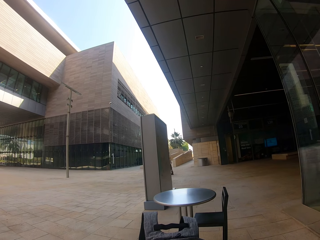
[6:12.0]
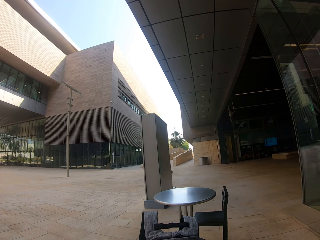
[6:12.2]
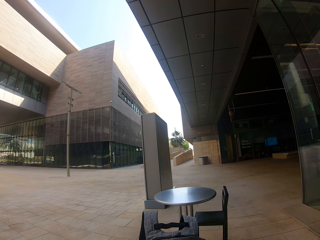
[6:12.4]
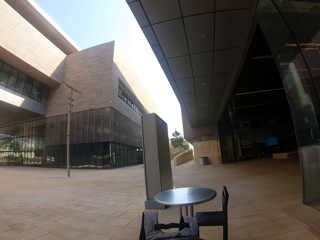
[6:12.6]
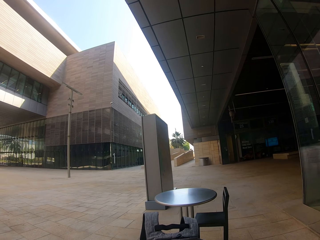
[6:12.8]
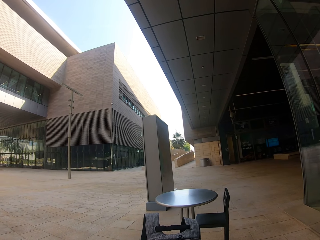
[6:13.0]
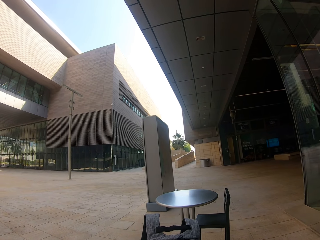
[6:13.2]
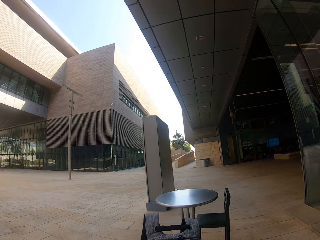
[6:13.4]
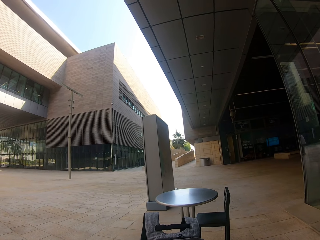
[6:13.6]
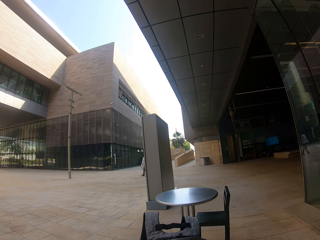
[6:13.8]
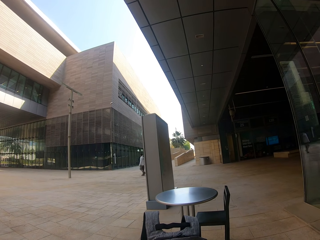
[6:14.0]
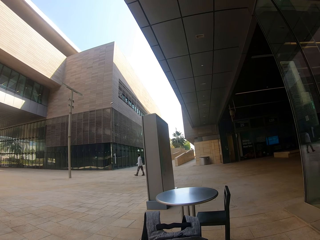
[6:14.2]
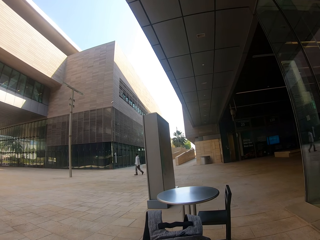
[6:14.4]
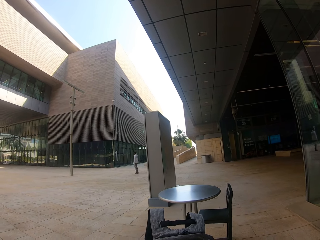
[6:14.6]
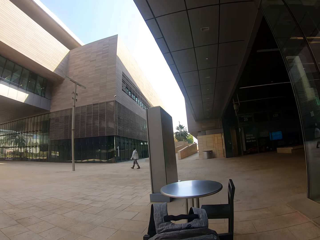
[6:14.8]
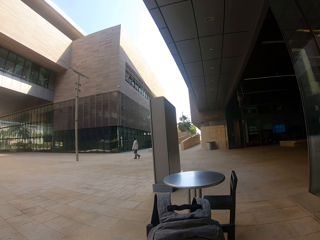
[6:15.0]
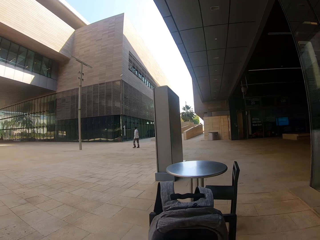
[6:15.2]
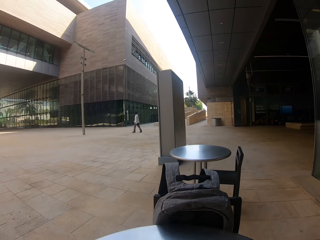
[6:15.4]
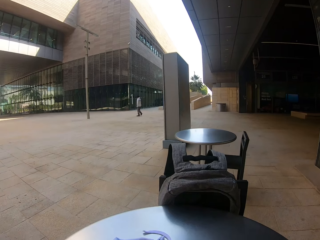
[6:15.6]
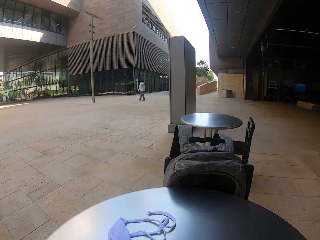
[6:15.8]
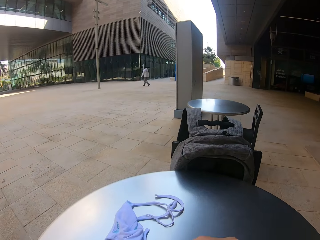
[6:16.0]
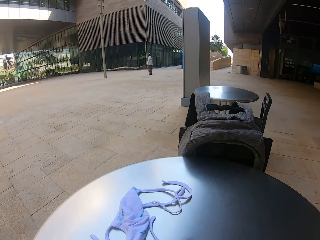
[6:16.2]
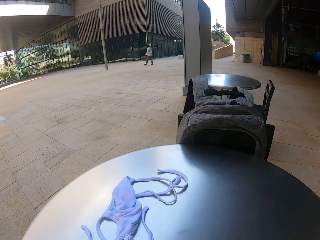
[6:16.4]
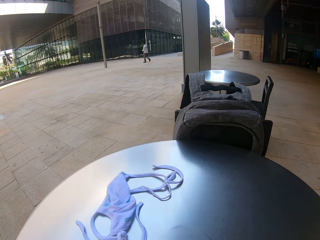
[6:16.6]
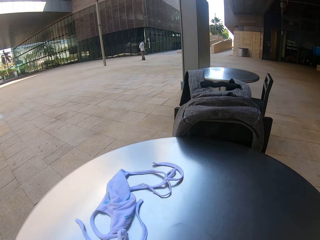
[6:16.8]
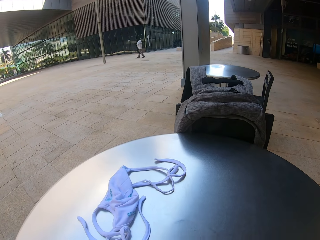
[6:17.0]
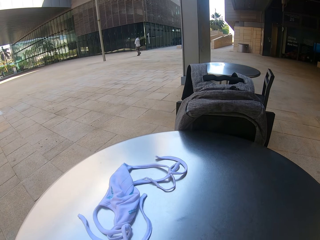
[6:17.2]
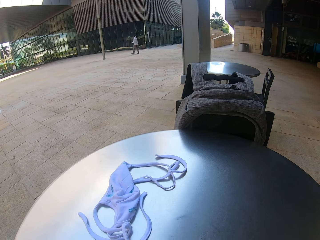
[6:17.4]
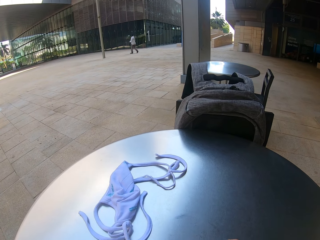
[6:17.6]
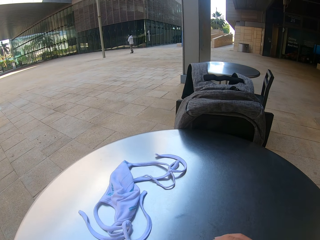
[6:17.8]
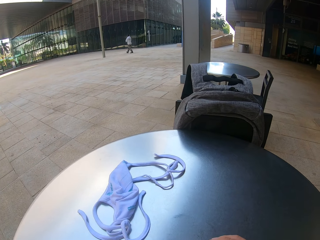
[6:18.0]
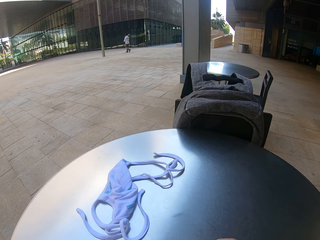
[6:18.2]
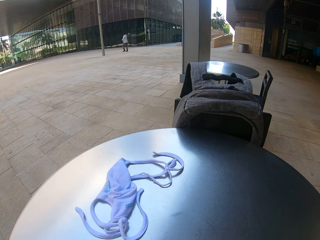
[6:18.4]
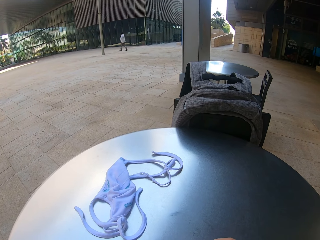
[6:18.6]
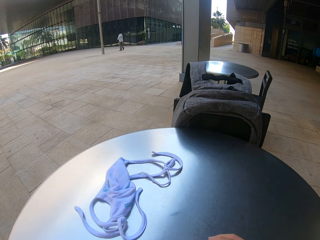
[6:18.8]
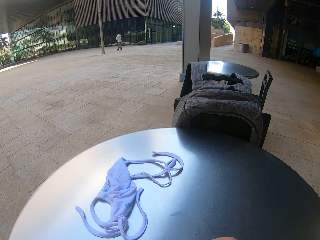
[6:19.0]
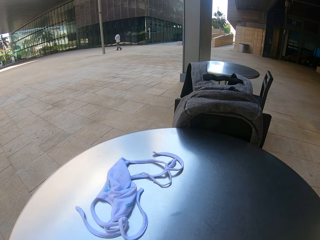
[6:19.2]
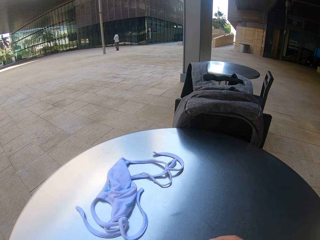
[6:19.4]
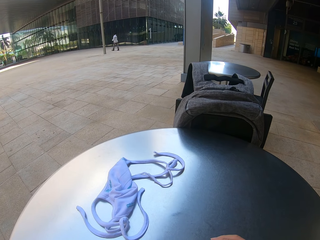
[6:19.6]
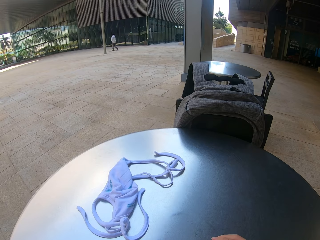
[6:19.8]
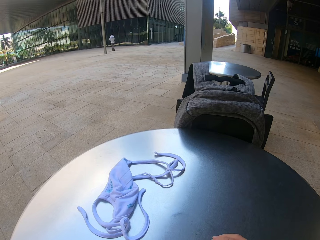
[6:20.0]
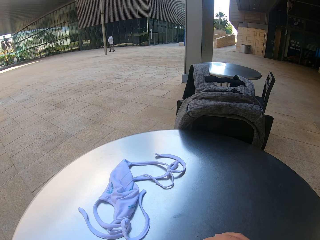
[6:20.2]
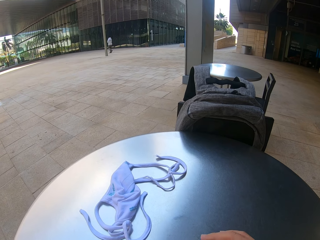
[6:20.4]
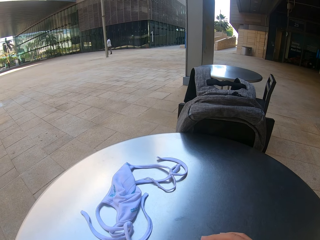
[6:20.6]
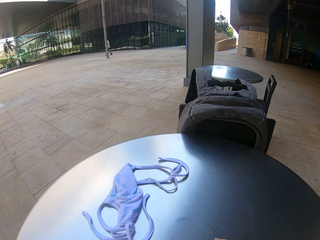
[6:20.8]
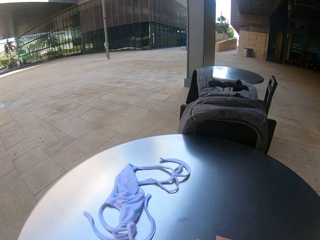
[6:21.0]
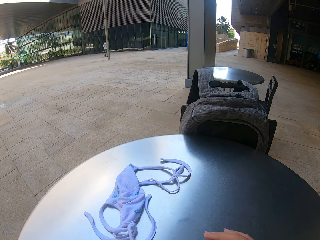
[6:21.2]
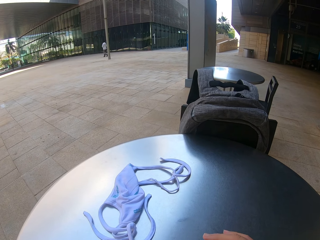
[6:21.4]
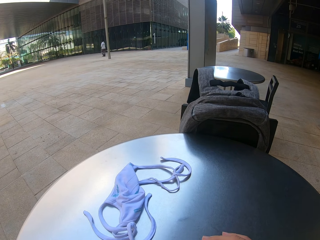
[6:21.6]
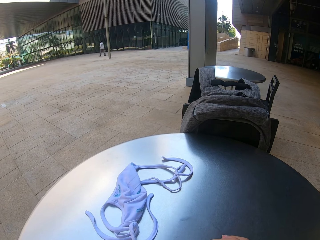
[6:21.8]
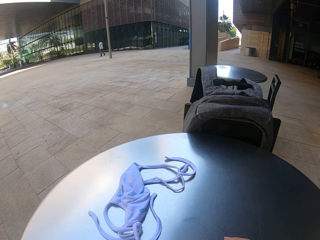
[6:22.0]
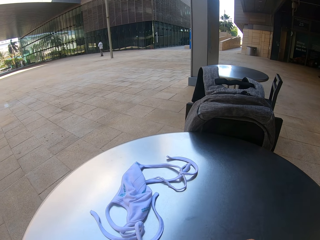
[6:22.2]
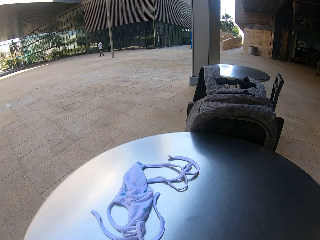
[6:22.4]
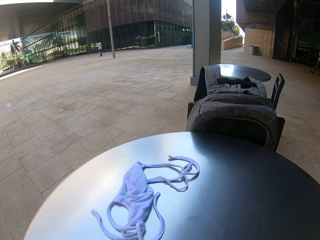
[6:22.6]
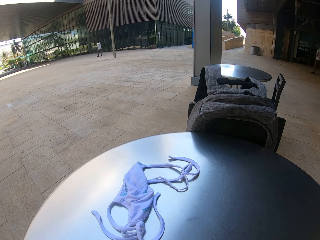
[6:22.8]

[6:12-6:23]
The camera wearer looks at the phone and touches the phone.

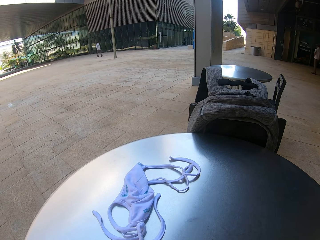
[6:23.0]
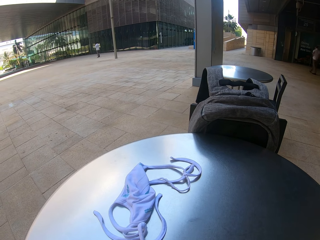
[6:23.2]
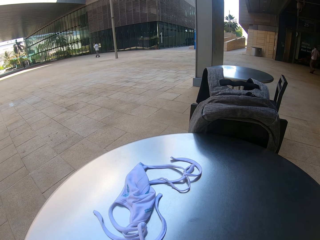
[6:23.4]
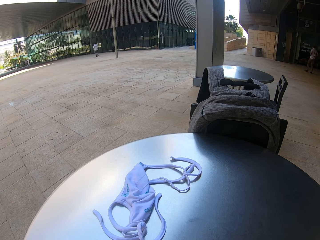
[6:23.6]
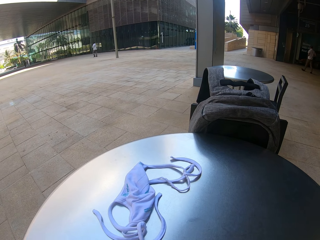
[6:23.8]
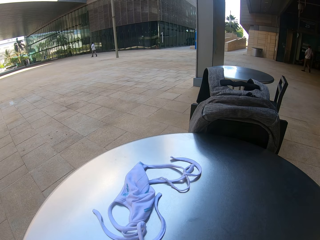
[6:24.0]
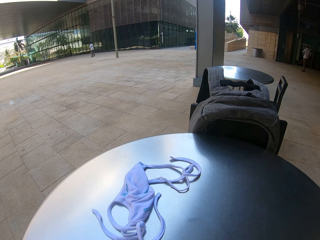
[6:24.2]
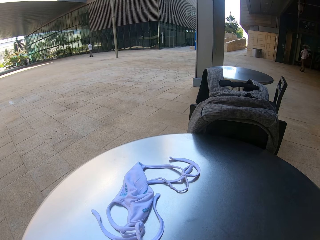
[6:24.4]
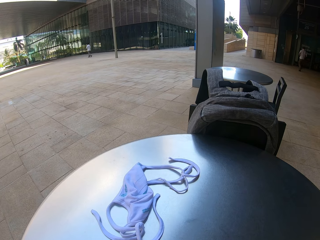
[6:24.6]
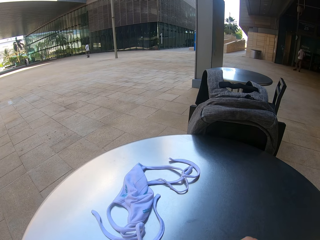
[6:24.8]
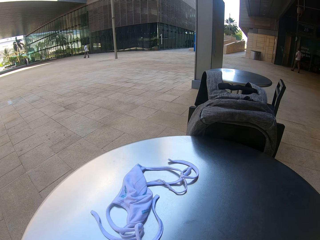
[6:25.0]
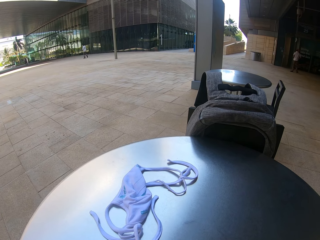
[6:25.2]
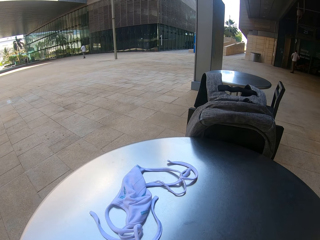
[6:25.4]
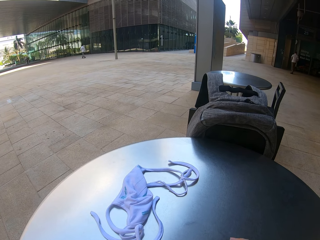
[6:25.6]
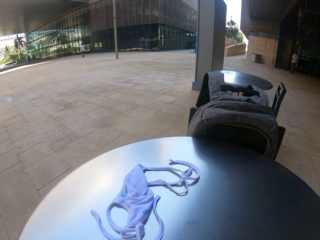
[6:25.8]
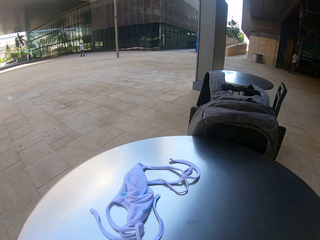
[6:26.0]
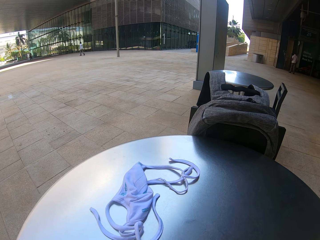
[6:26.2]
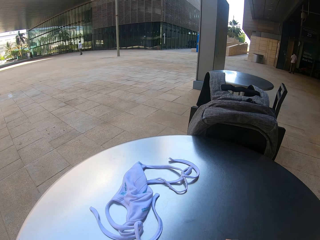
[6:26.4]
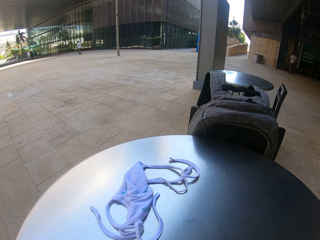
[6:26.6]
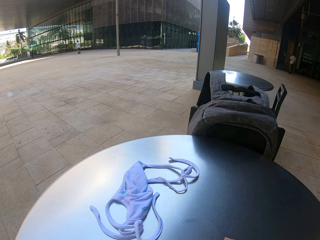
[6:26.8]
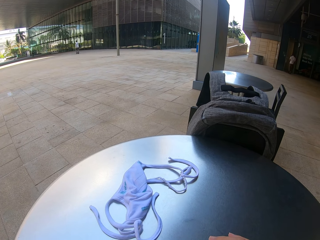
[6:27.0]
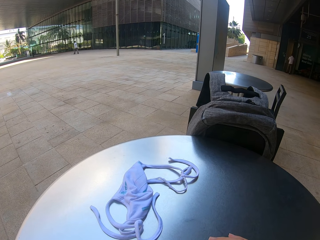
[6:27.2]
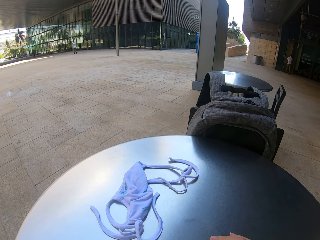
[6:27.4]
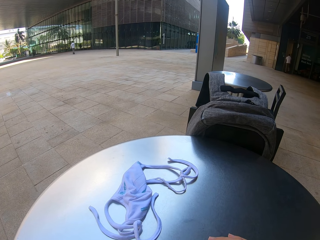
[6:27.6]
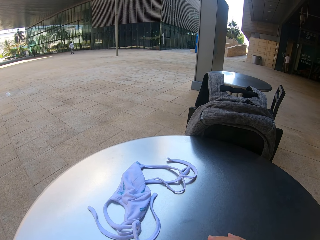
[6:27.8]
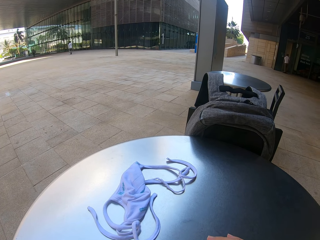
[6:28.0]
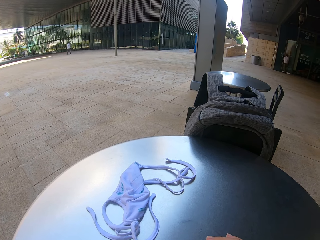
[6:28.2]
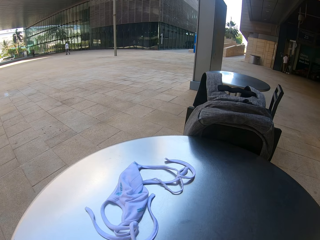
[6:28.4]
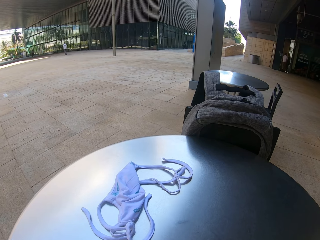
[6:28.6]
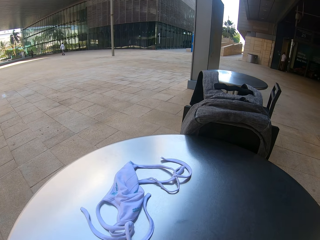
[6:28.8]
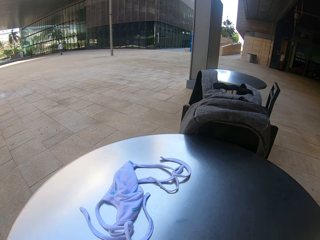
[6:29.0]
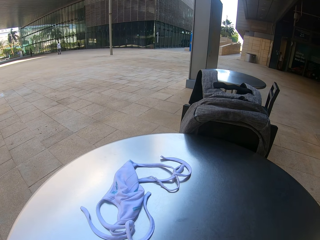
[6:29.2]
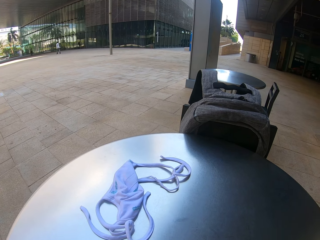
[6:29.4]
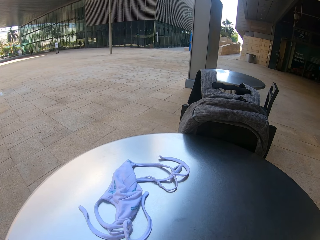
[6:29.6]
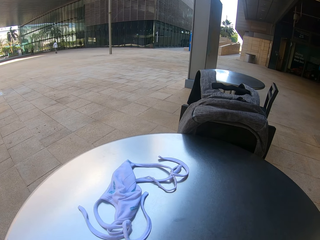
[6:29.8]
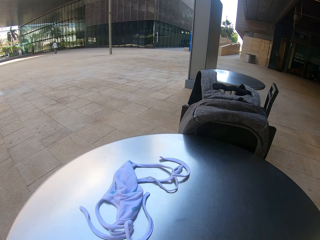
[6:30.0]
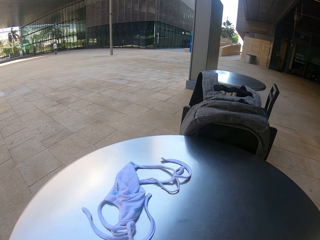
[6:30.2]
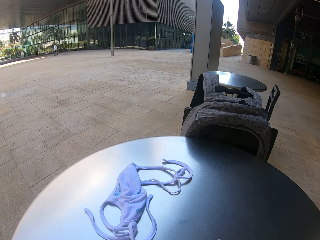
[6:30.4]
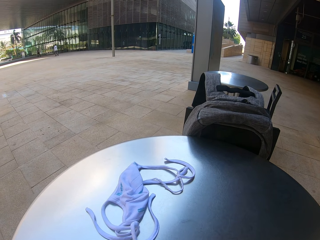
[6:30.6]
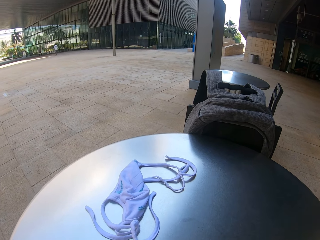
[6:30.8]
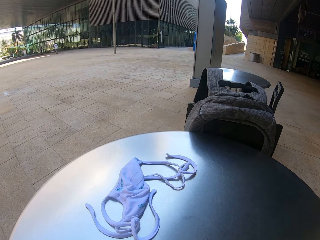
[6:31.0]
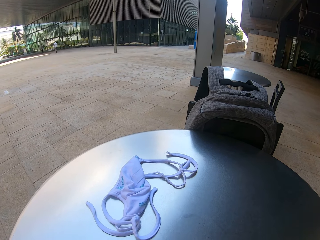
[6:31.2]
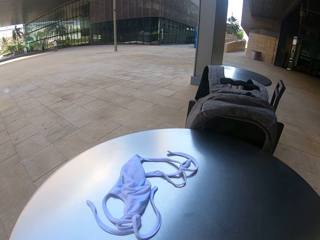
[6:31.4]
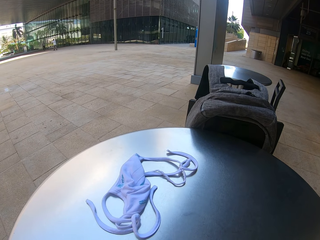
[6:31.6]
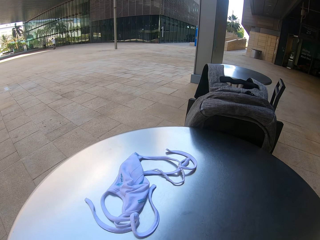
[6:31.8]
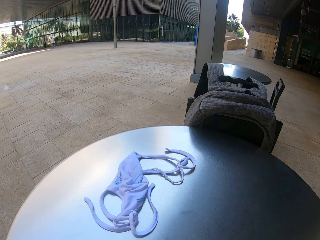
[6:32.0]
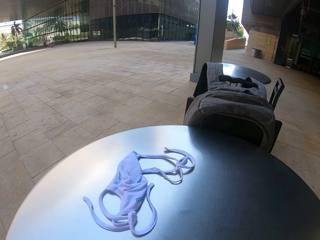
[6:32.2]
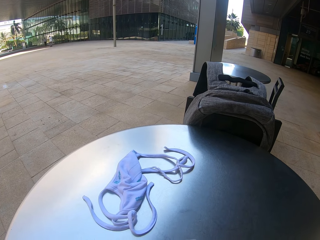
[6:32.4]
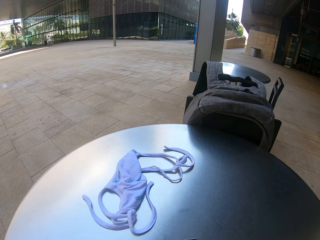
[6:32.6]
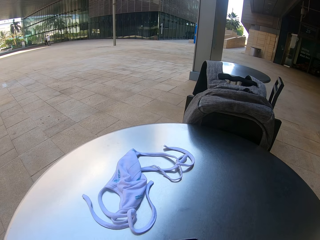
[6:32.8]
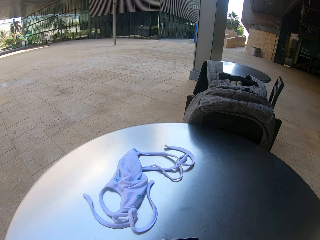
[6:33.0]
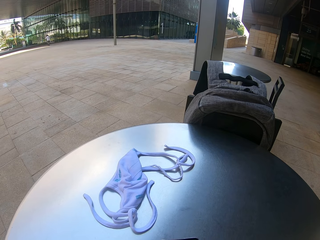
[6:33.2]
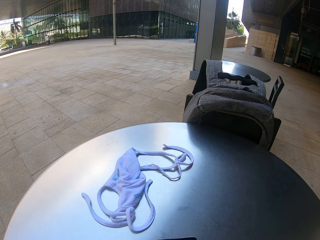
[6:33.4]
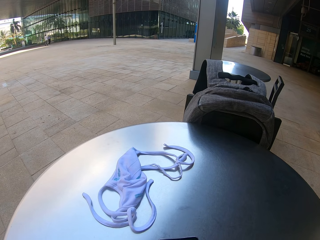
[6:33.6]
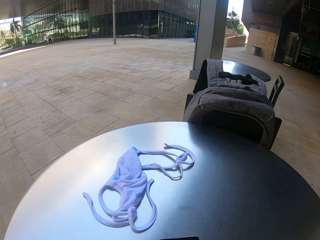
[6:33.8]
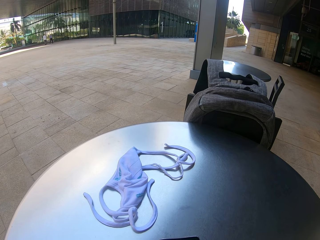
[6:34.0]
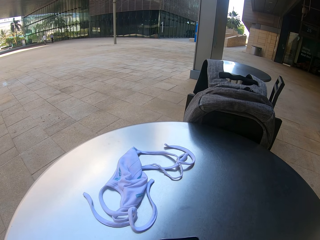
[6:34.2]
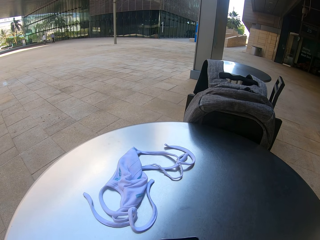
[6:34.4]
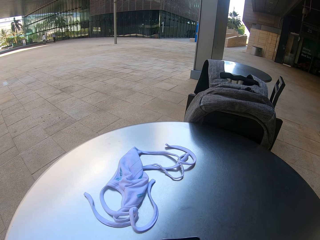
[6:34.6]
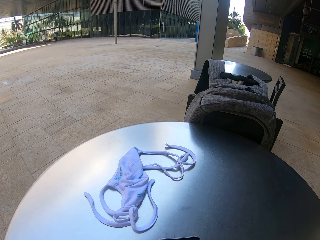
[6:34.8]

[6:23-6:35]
A man walks on an open space.
